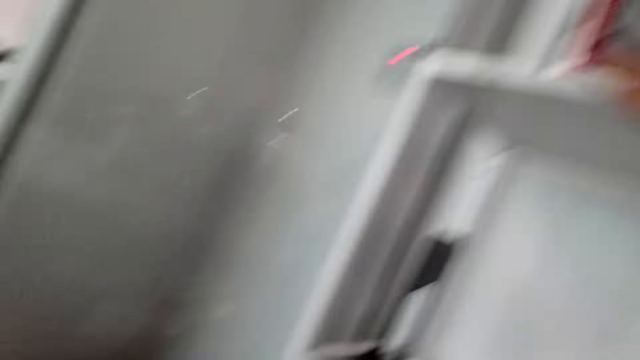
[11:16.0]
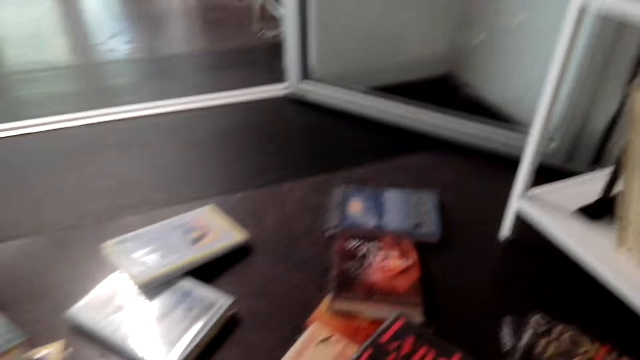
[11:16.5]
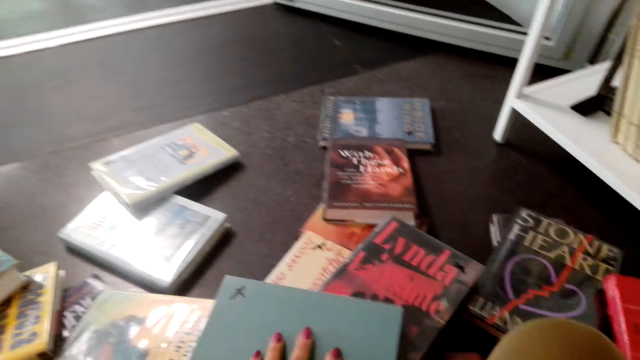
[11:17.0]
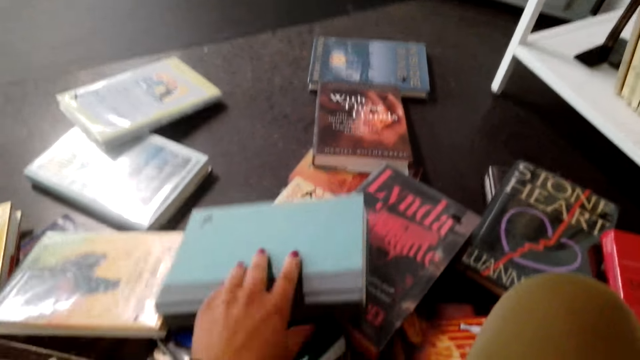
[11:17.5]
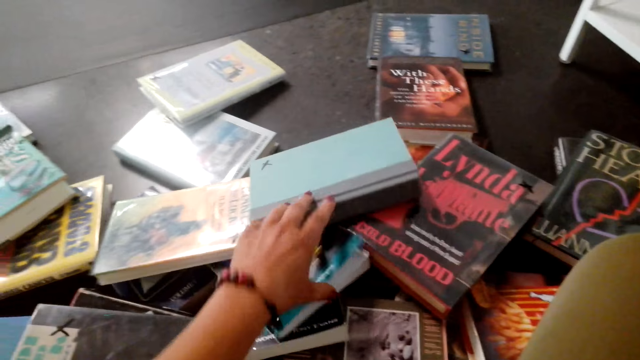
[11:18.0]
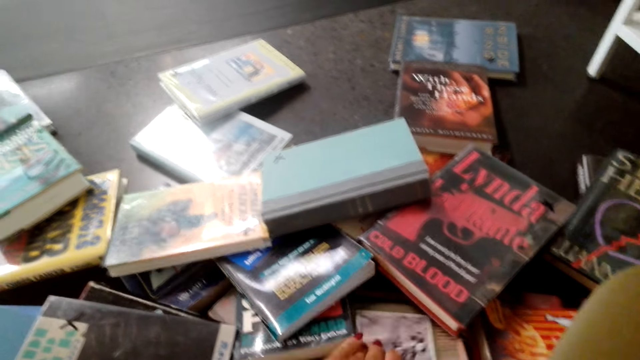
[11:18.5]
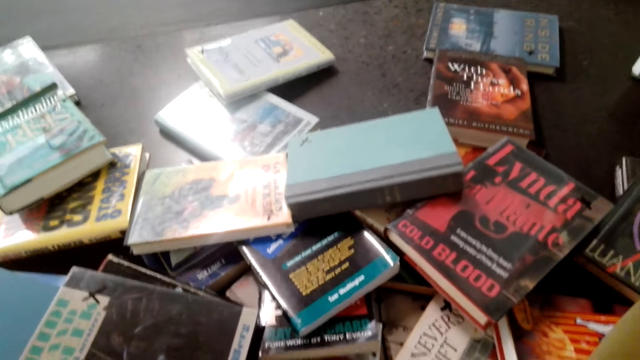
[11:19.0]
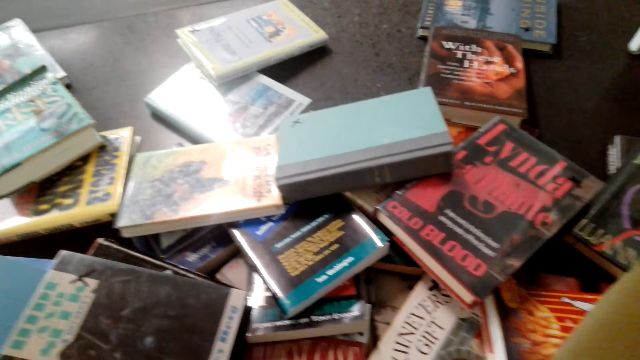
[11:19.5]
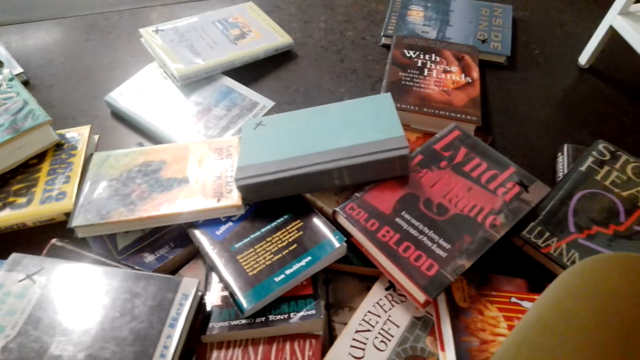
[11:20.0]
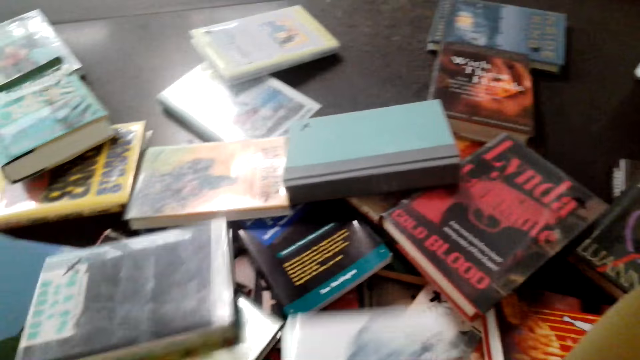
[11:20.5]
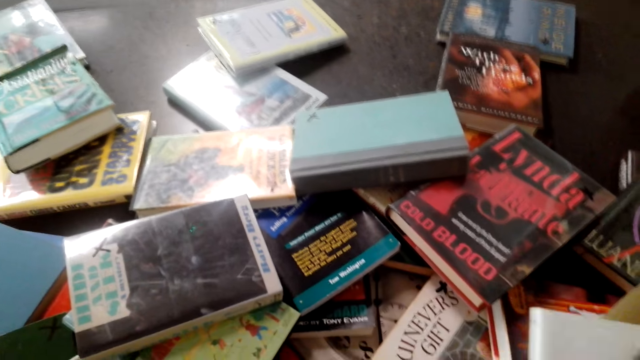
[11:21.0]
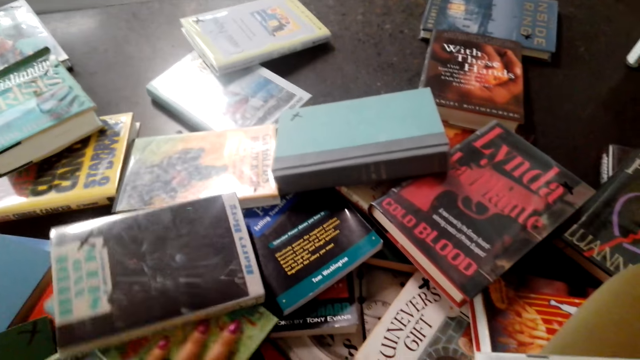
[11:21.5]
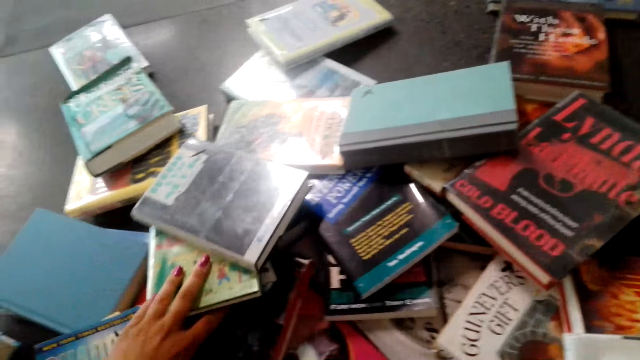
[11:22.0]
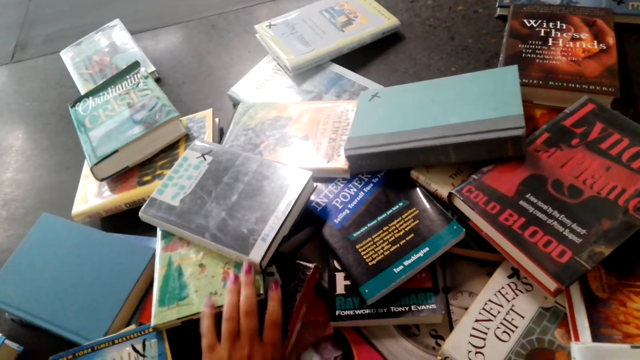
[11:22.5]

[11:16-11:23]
The camera wearer picks books from the floor.

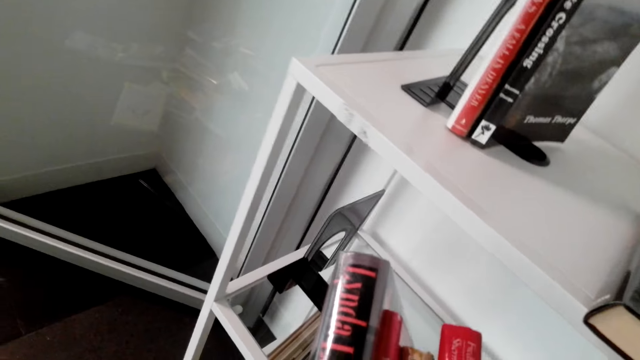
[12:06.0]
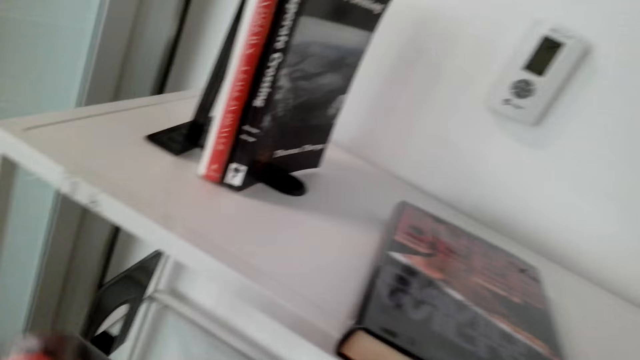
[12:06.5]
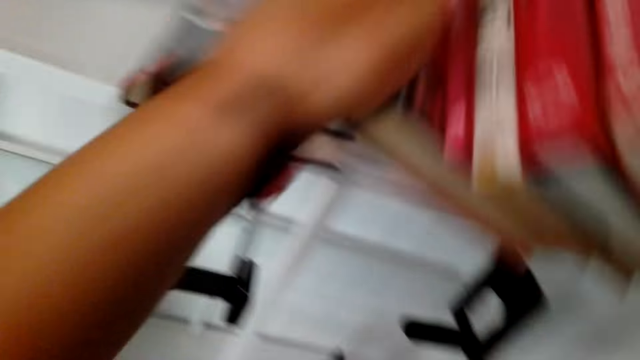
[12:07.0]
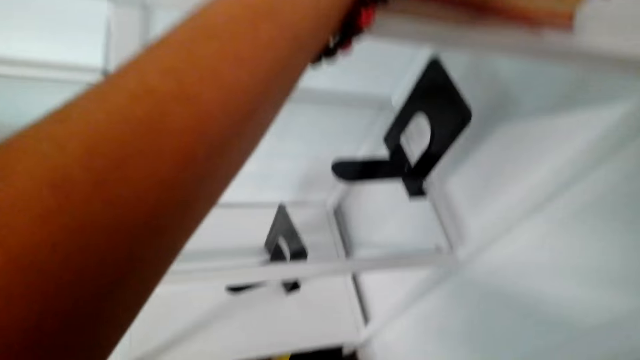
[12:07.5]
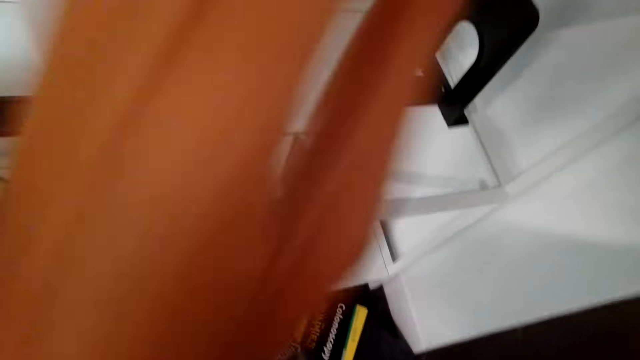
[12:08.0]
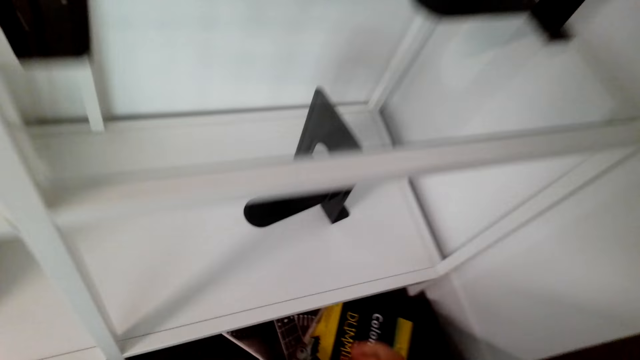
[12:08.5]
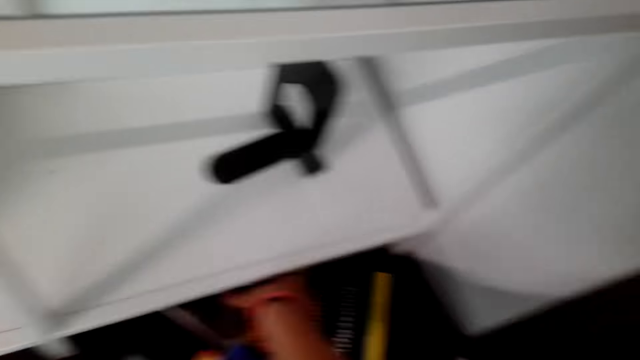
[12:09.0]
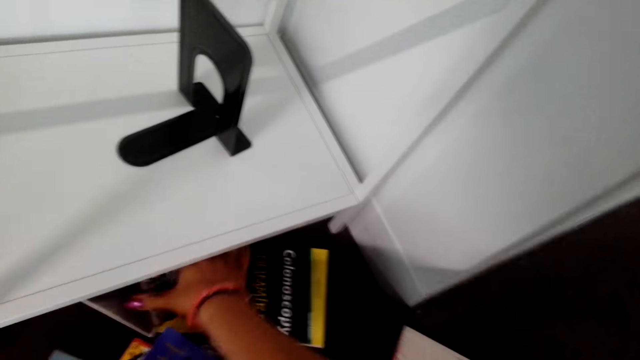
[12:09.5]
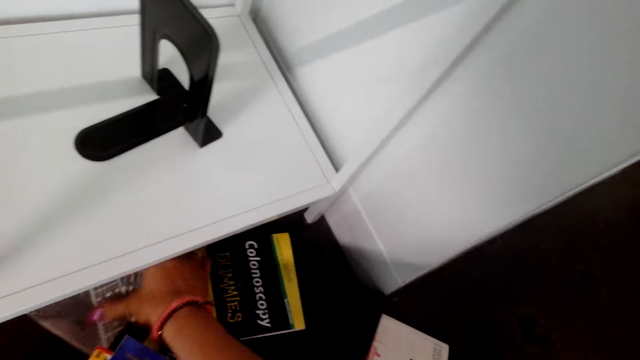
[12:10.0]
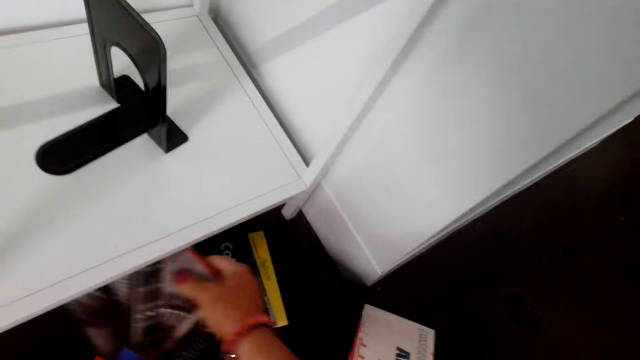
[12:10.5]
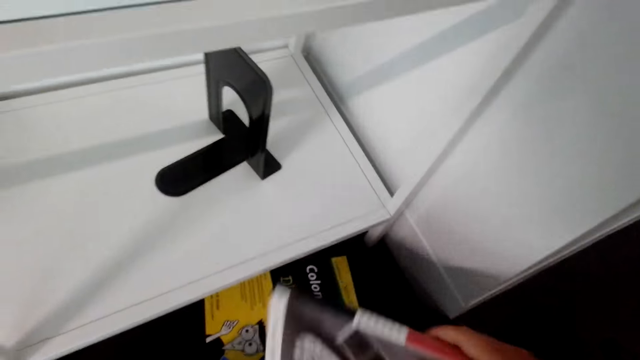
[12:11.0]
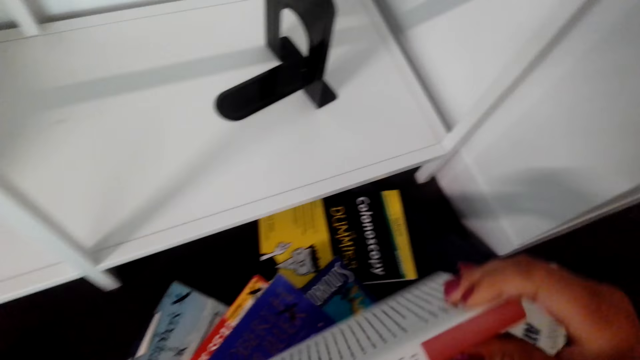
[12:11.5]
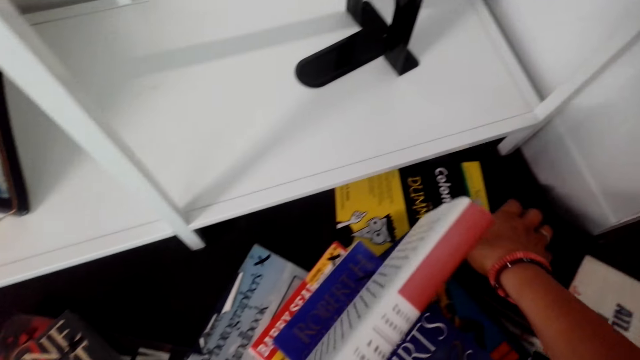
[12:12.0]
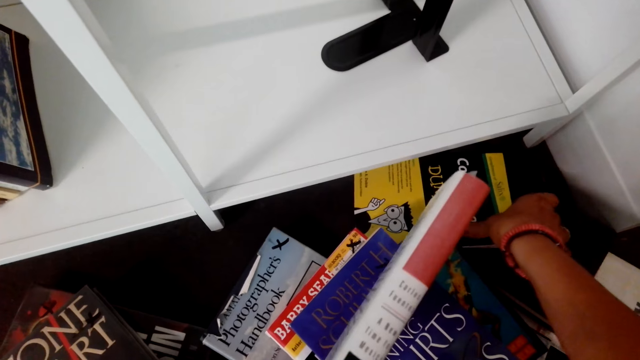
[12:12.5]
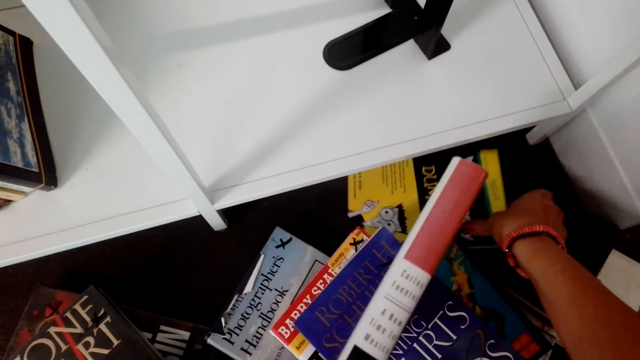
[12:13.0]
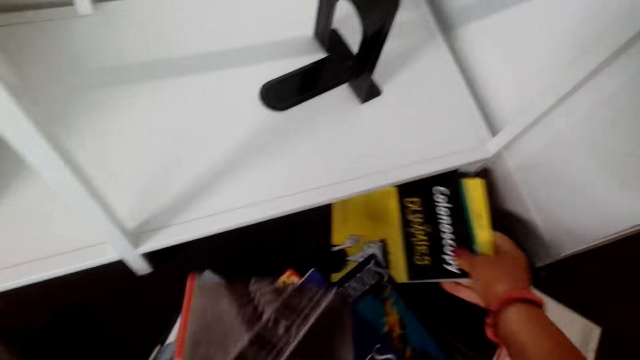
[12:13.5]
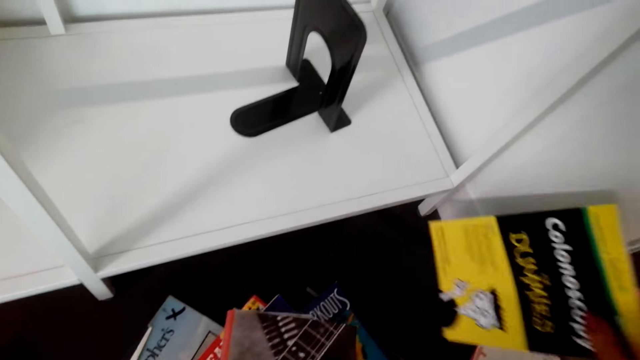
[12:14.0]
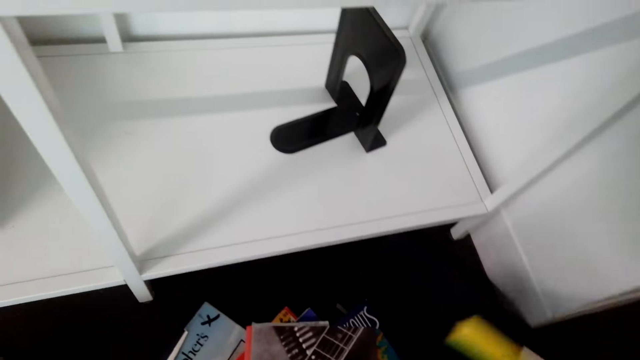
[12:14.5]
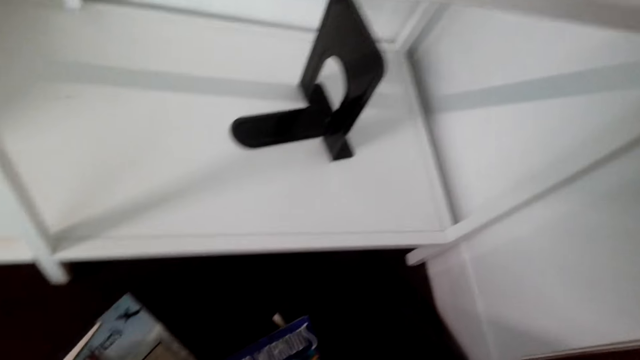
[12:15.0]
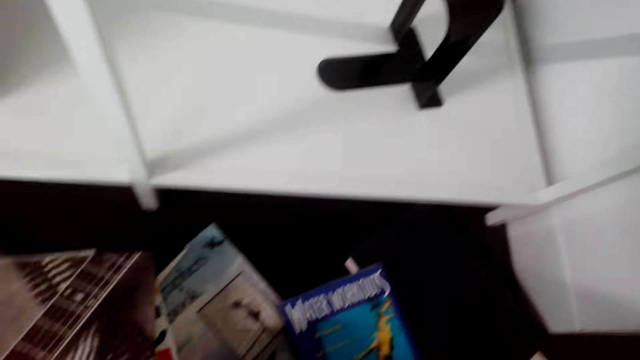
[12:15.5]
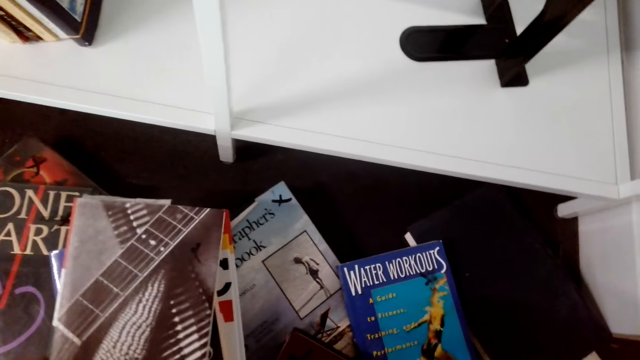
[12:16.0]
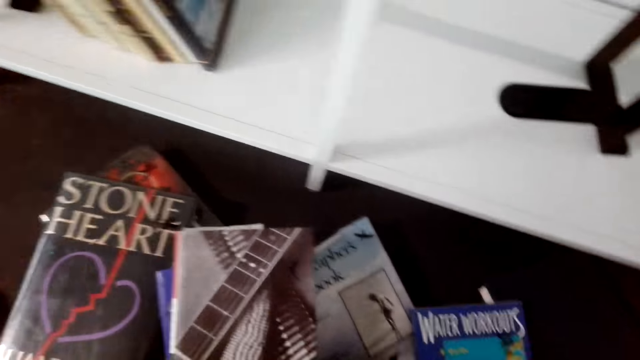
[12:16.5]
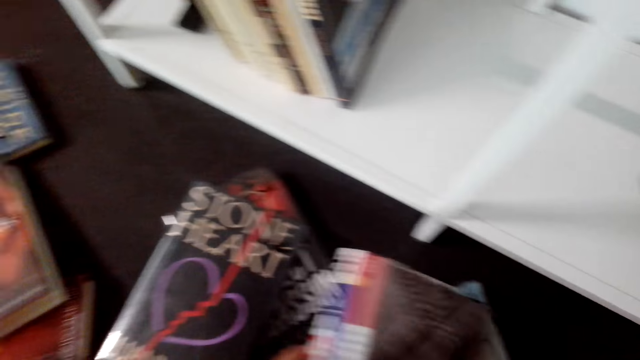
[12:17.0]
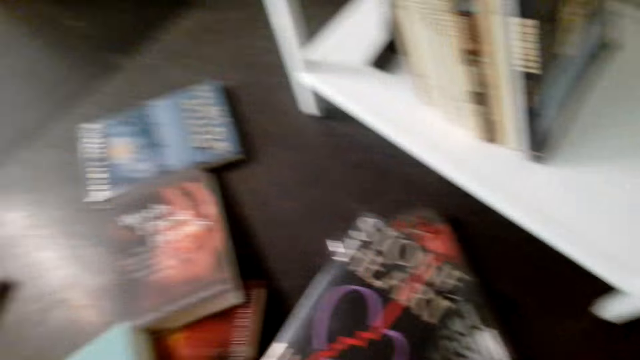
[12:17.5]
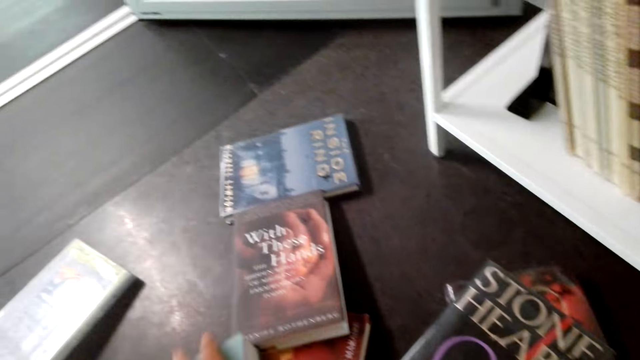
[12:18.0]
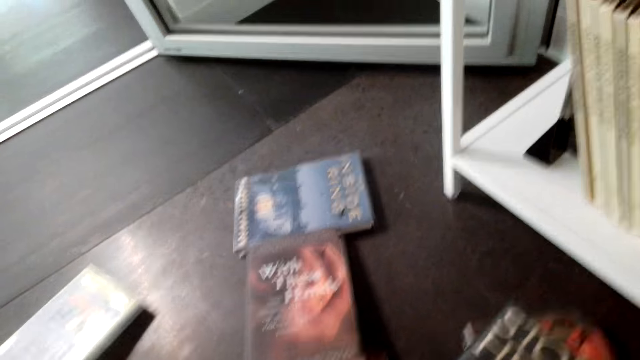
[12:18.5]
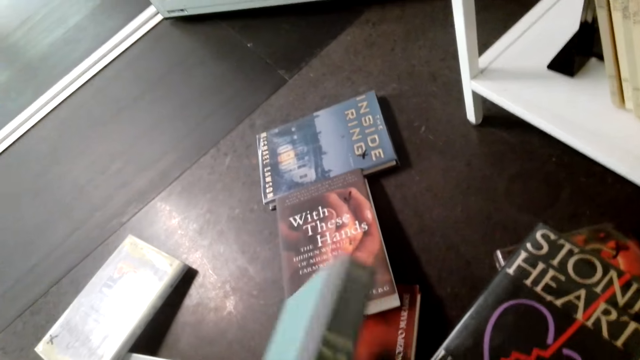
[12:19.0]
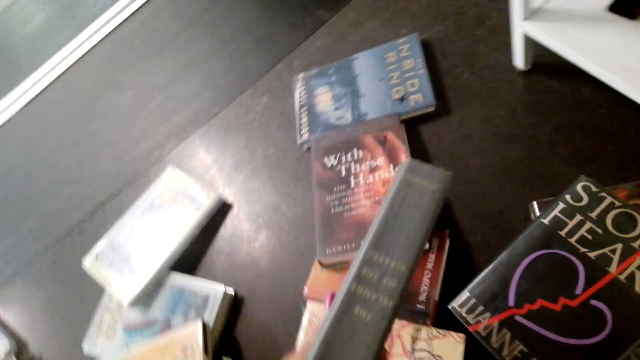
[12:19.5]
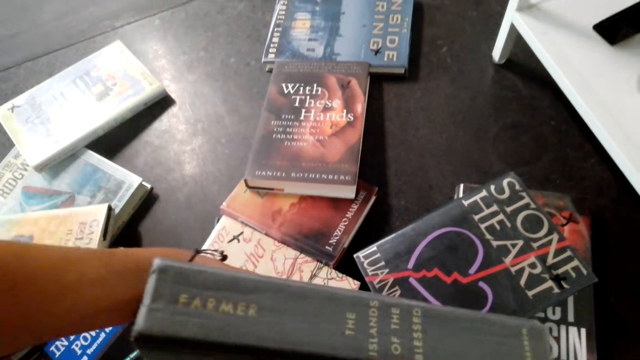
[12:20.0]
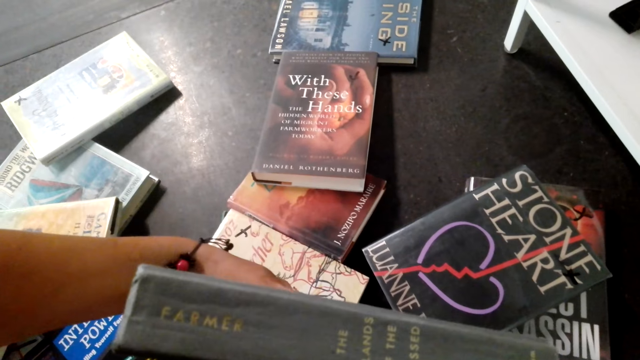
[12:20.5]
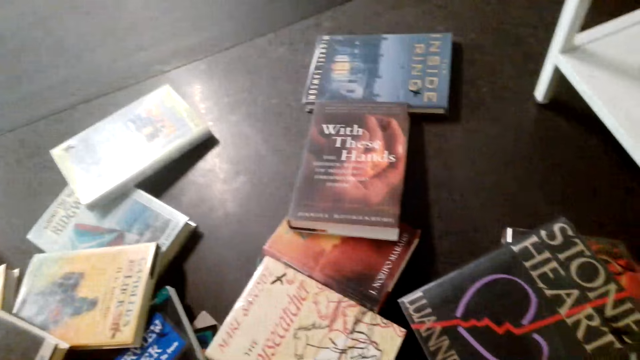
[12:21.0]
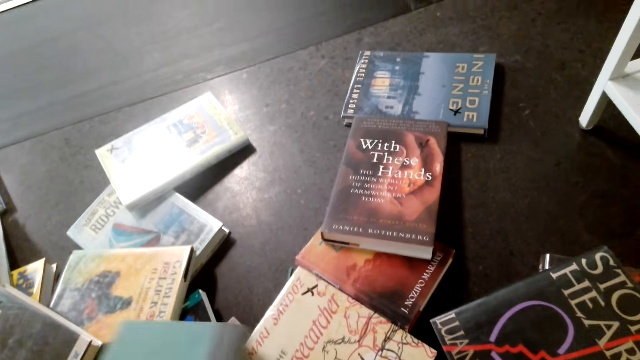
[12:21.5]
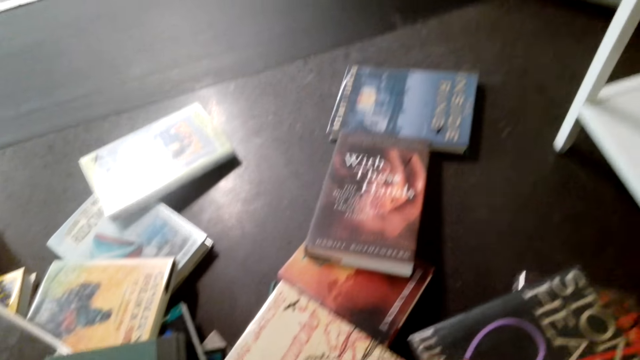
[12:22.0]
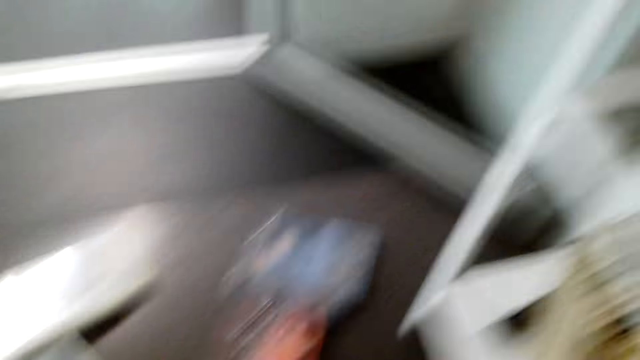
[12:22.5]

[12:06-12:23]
The camera wearer puts books in the shelf bookcase. They pick books from the floor.
